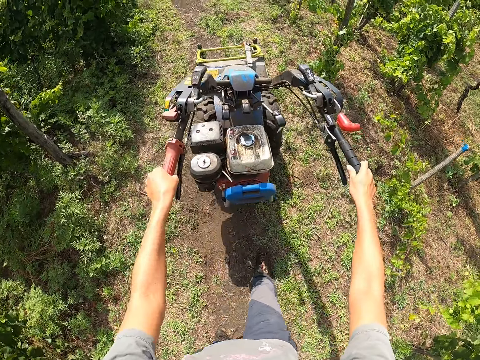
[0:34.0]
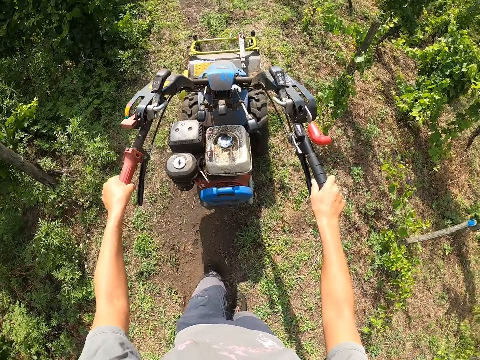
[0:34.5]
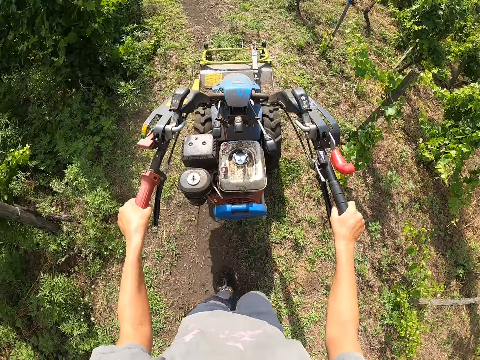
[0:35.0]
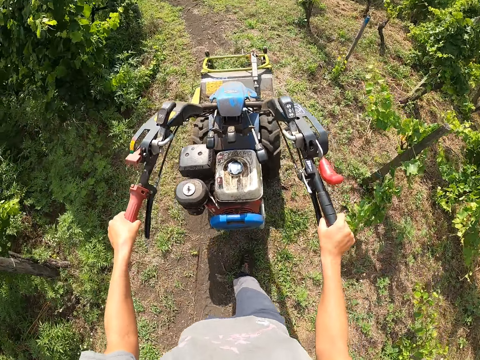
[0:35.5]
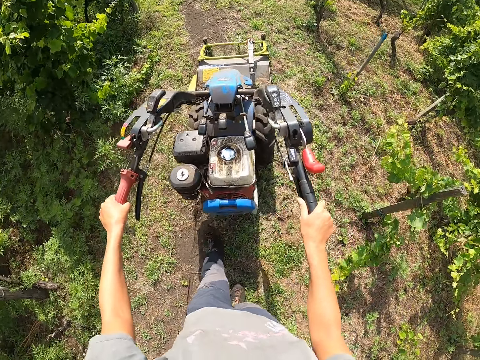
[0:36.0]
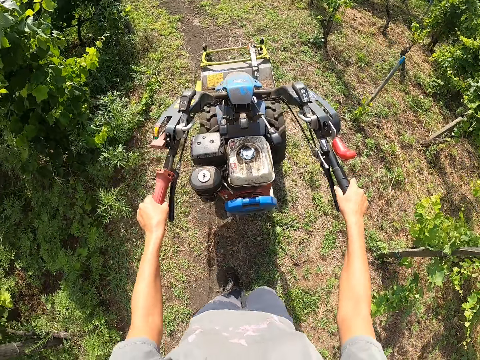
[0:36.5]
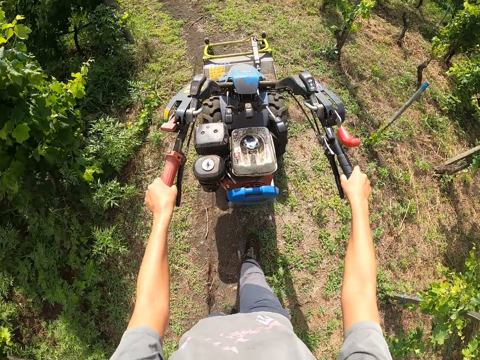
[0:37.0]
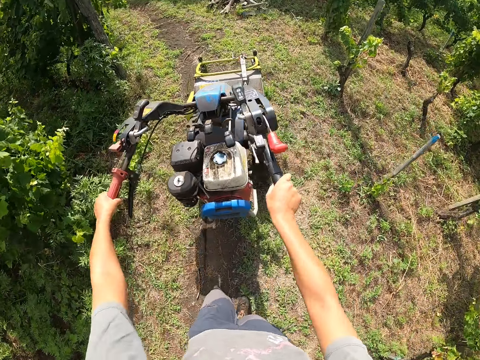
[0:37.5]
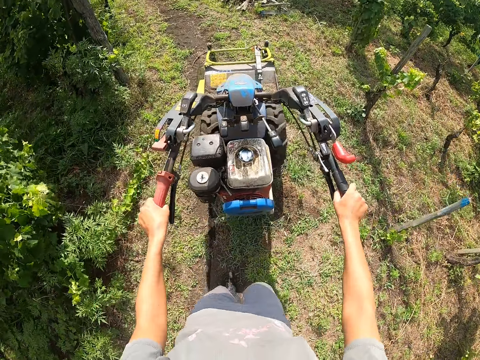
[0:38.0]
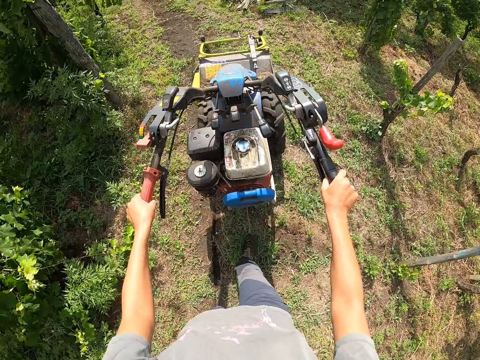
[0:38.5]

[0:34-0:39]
The camera wearer operates the walking tractor forward.

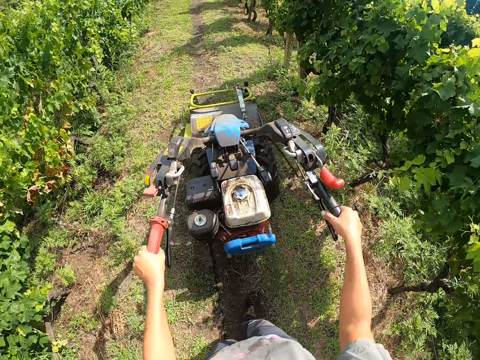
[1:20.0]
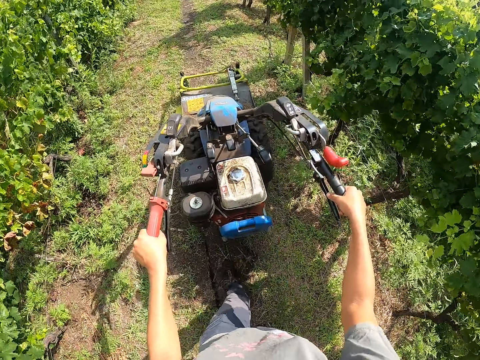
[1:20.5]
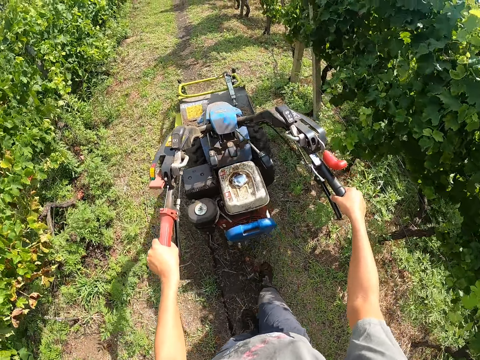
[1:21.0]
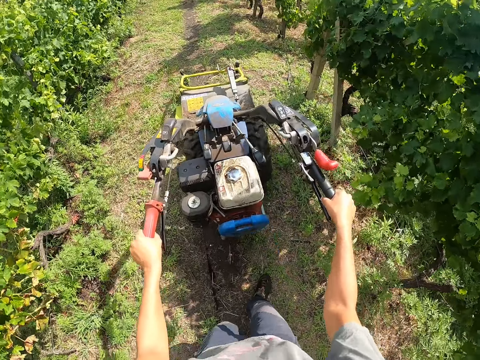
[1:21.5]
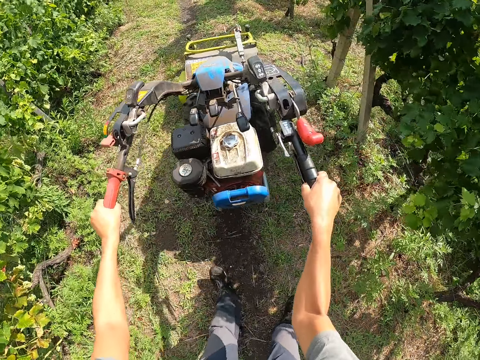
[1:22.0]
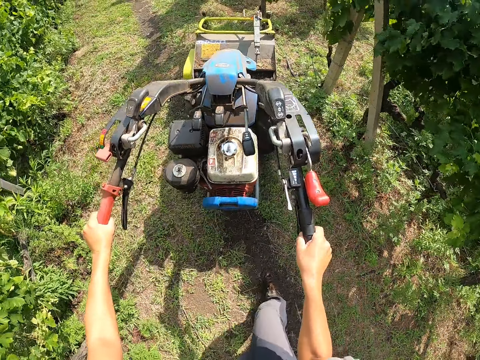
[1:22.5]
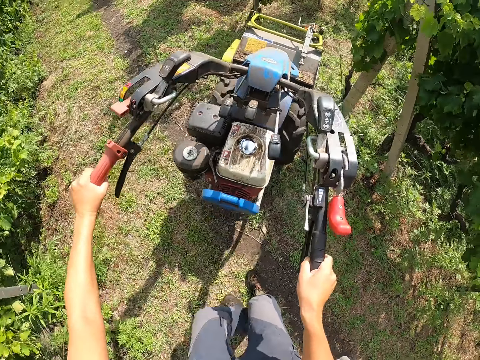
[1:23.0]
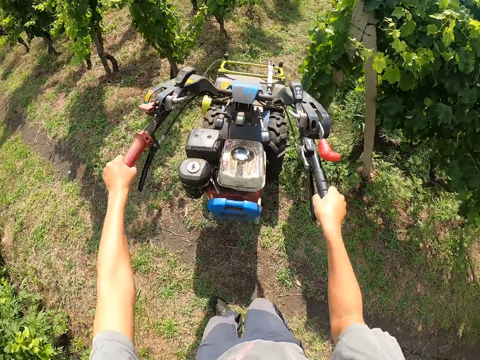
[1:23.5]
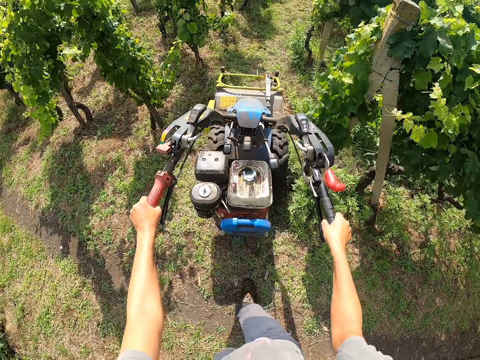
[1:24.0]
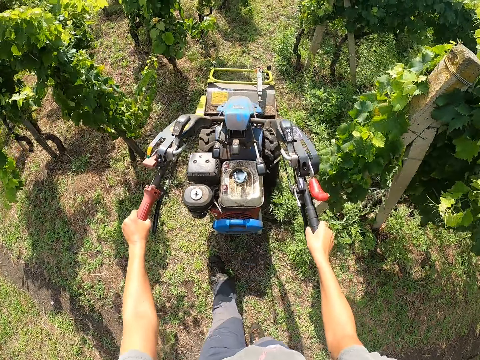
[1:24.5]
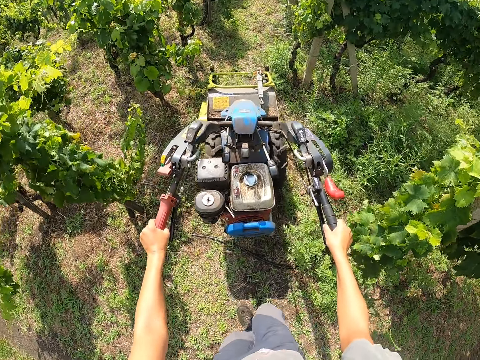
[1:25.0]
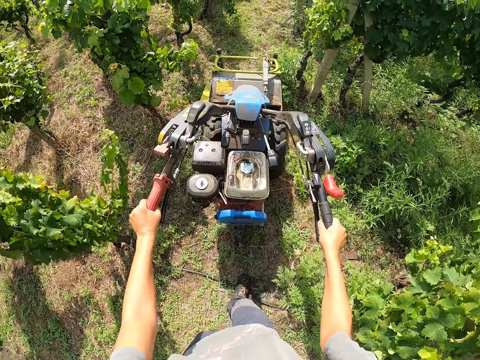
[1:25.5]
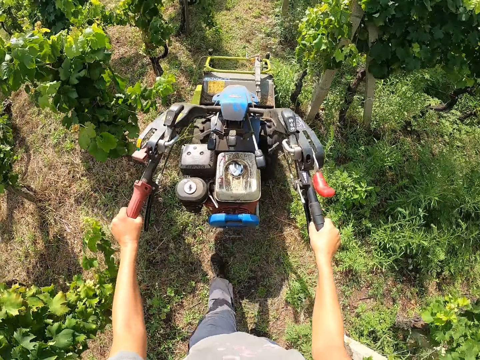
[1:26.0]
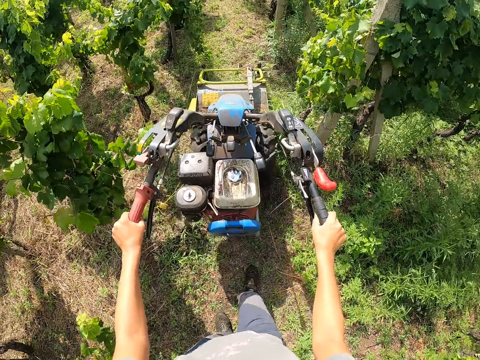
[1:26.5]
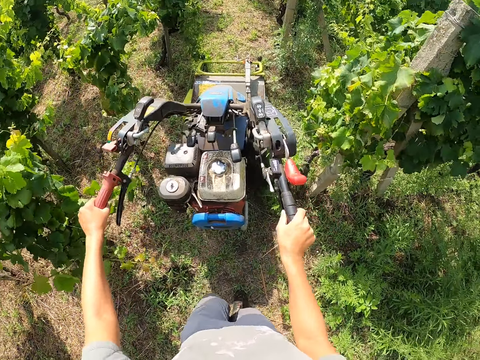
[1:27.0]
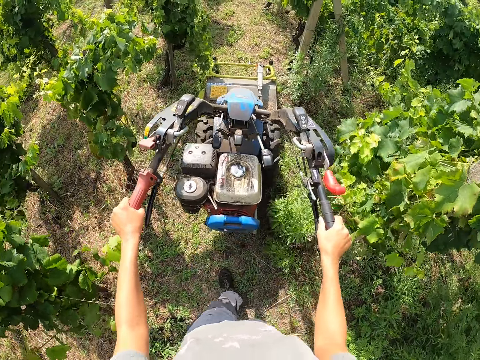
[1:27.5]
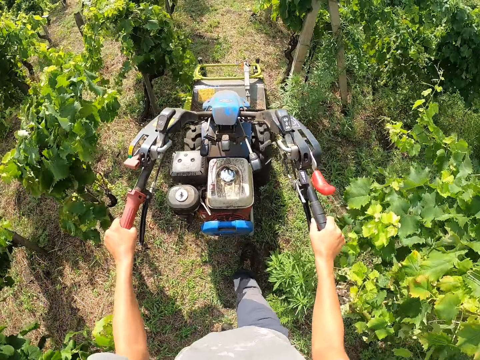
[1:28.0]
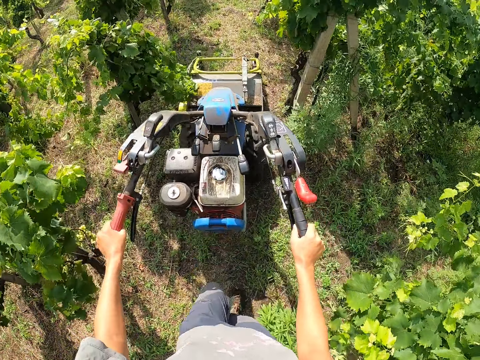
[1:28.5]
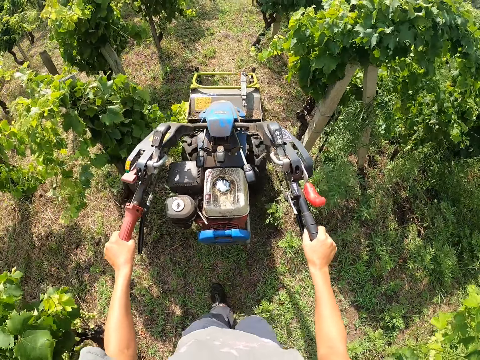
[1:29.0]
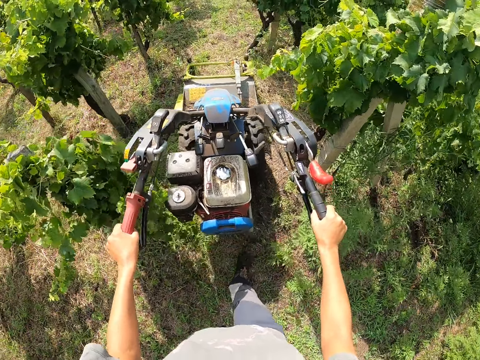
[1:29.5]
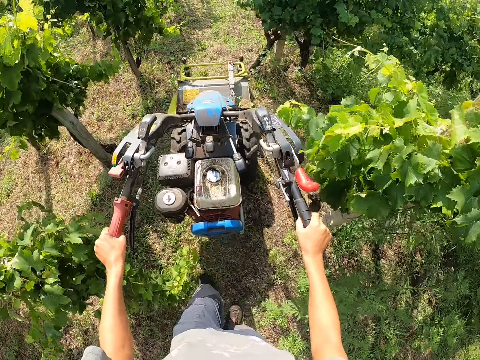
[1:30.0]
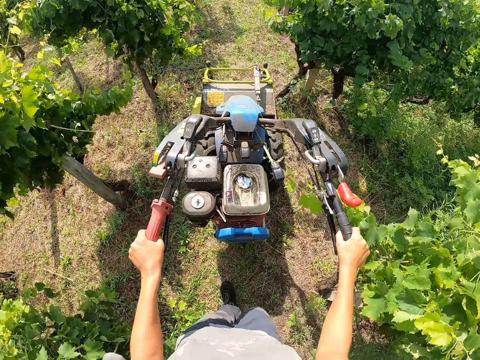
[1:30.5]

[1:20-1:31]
The camera wearer turns the mower or walking tractor to the right to another row of plants. They operate the walking tractor forward.

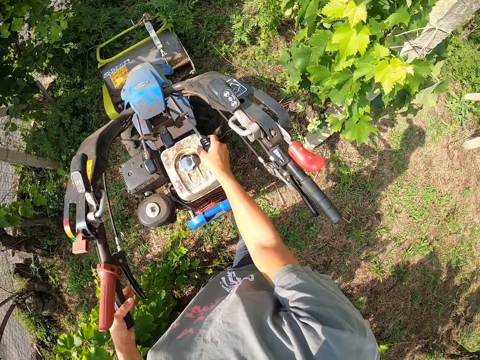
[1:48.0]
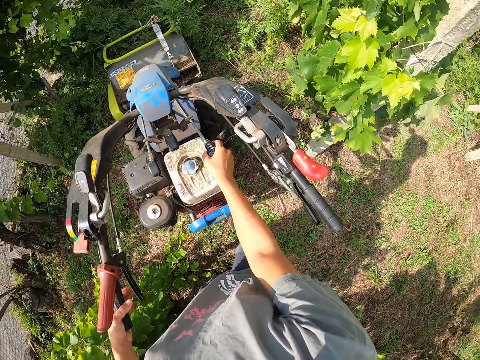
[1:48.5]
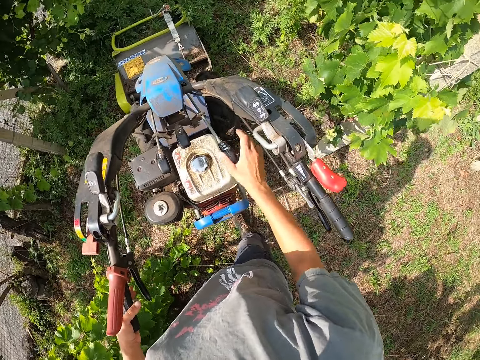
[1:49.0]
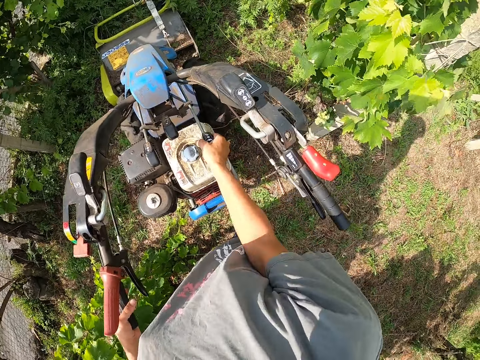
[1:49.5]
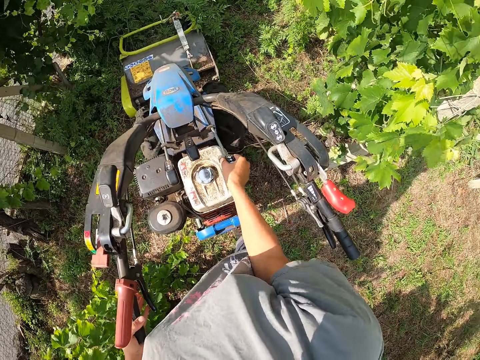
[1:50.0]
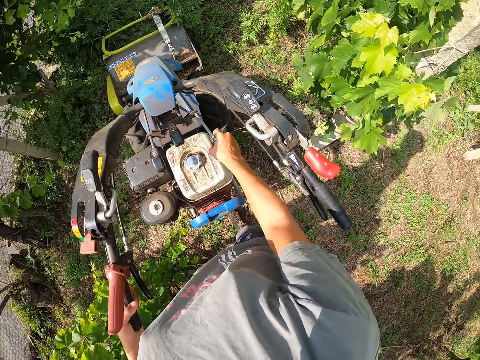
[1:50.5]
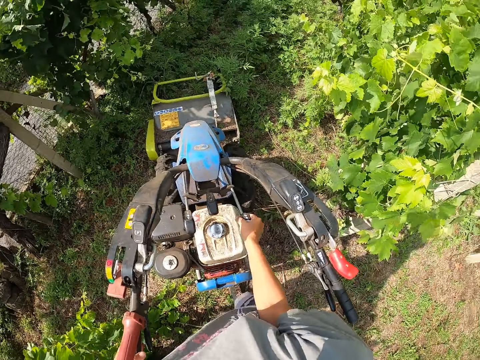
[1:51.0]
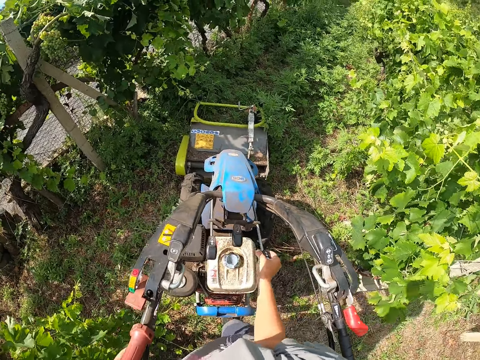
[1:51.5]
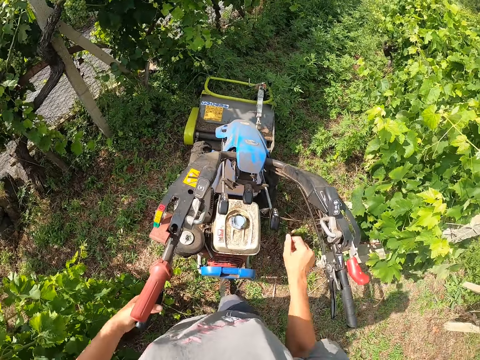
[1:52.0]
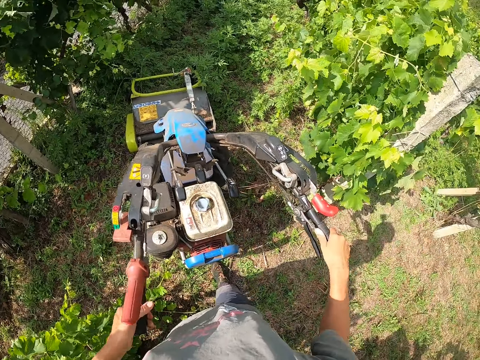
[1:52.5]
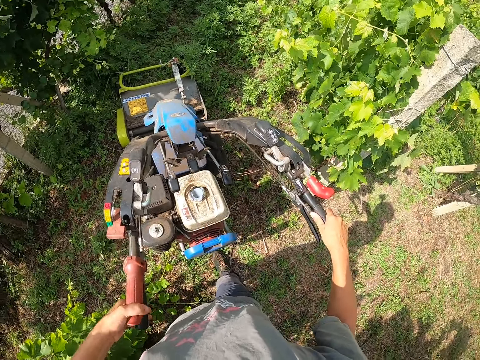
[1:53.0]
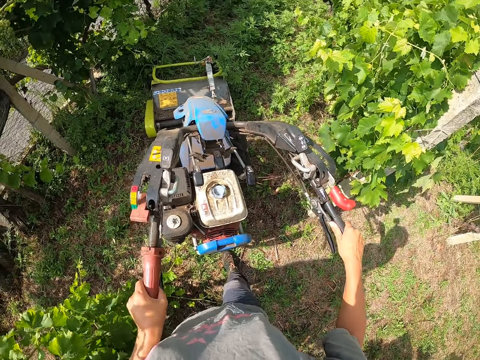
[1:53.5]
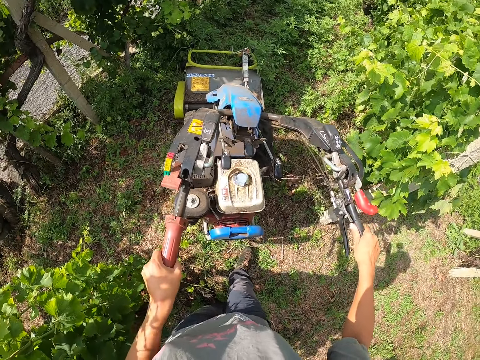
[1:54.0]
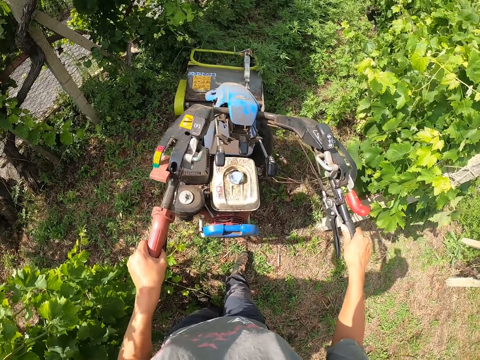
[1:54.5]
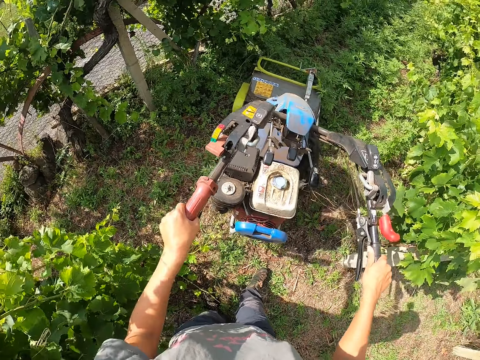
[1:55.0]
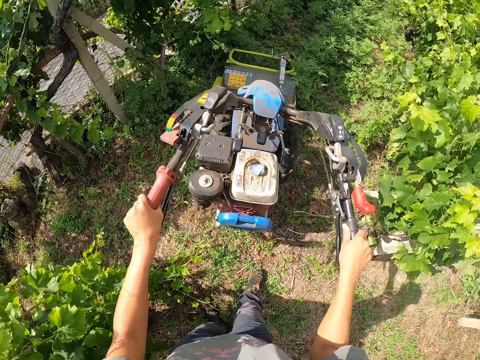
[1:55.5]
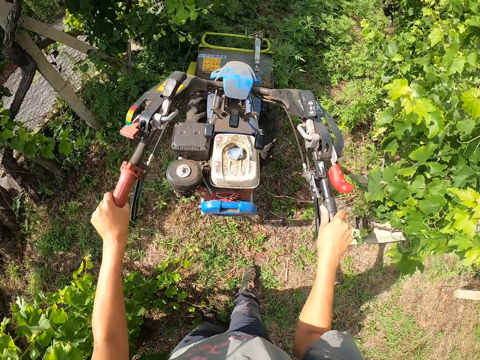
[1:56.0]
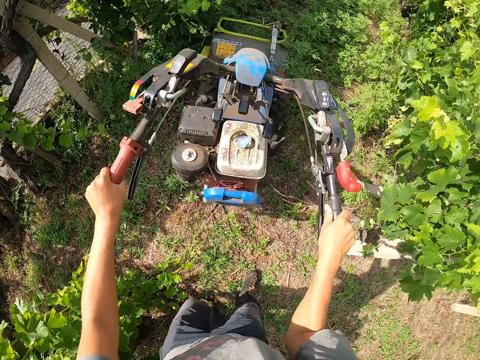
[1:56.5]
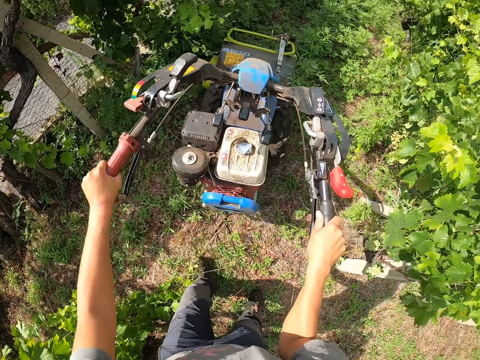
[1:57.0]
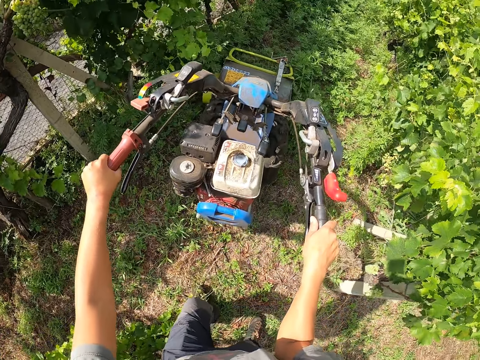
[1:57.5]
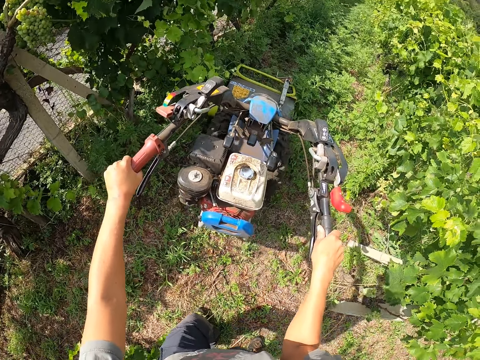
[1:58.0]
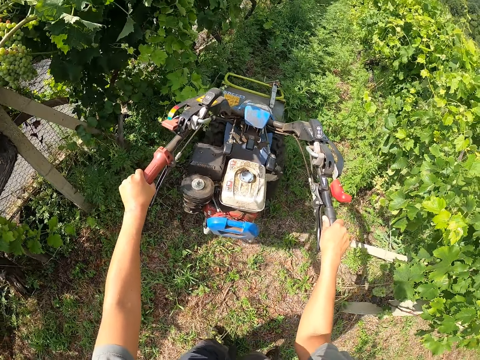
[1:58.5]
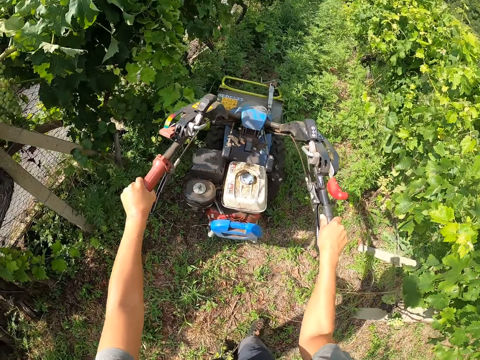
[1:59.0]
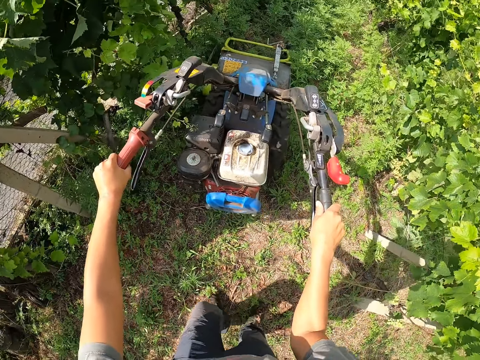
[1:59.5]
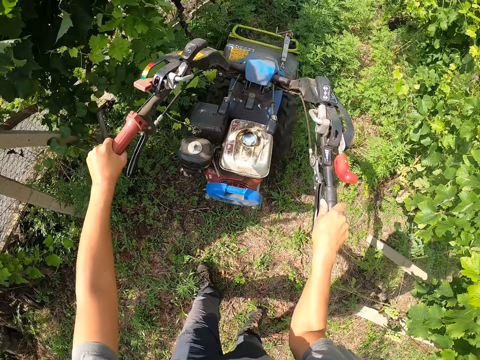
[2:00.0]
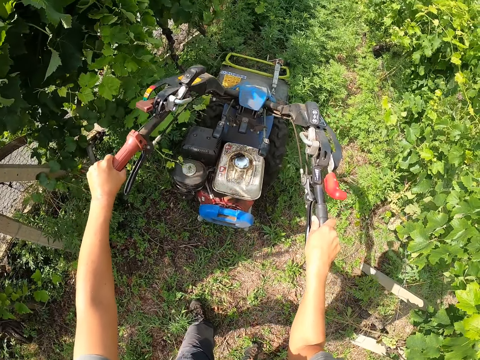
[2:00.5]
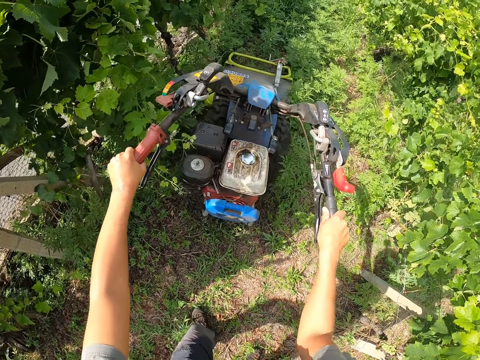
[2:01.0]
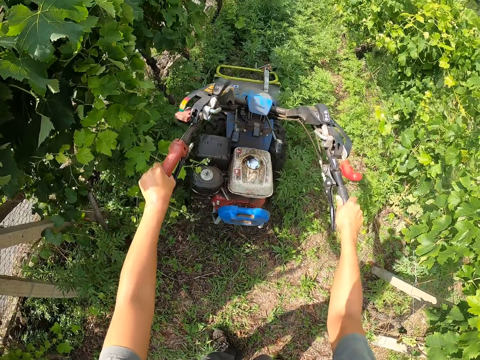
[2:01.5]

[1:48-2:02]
The camera wearer releases the gear stick. He adjusts the gear stick. He adjusts the gear stick again. He places his right hand on the right handle of the mower or walking tractor. He presses the lever of the left handle of the mower with his hand. He holds the clutch with his left hand. He continues mowing, and continues driving the mower.
